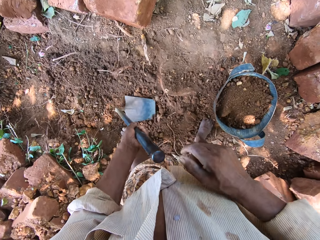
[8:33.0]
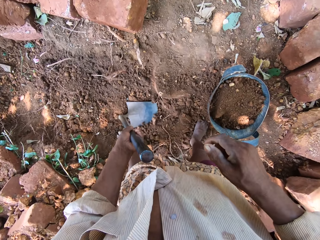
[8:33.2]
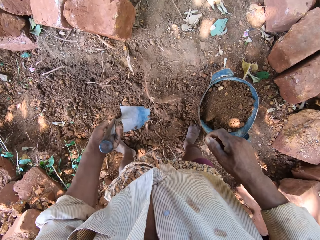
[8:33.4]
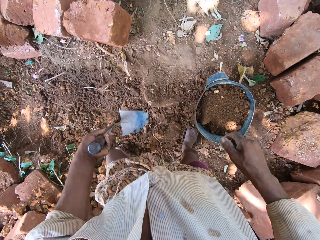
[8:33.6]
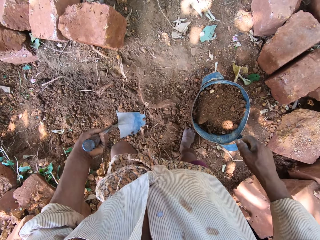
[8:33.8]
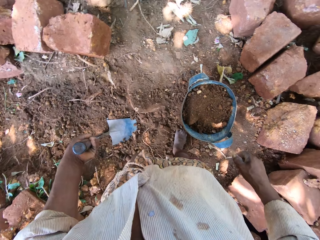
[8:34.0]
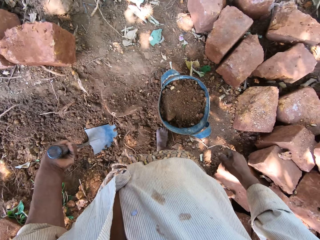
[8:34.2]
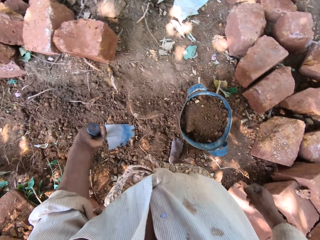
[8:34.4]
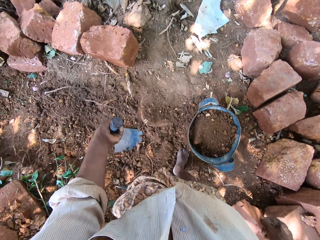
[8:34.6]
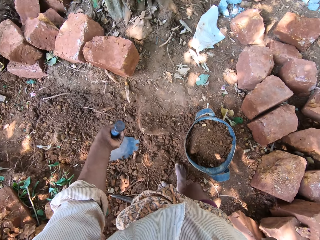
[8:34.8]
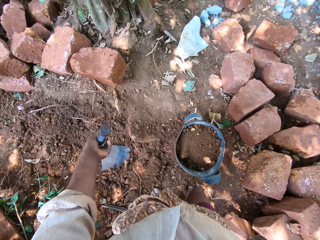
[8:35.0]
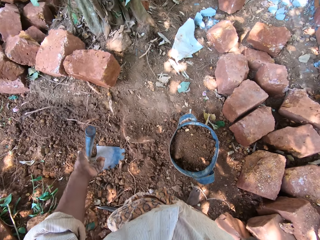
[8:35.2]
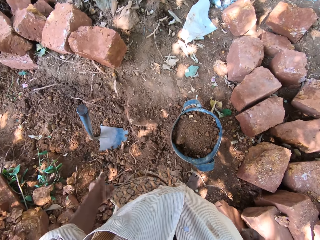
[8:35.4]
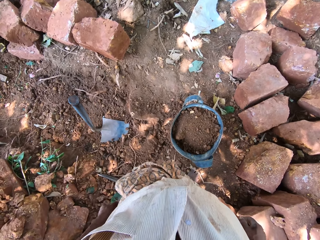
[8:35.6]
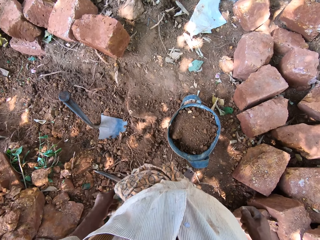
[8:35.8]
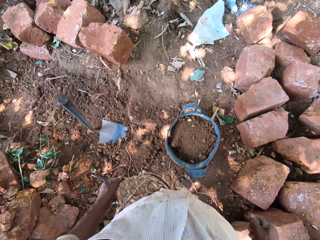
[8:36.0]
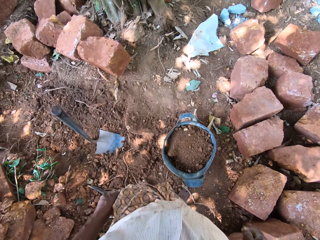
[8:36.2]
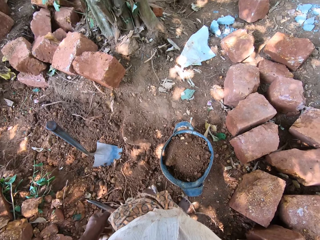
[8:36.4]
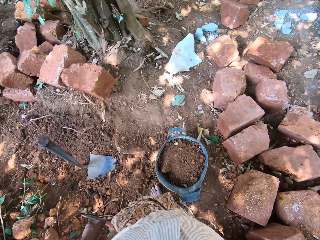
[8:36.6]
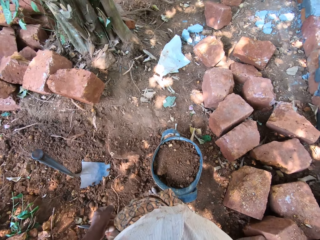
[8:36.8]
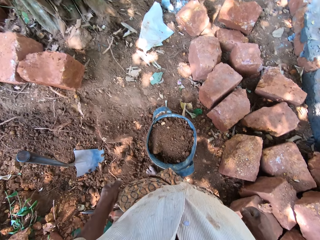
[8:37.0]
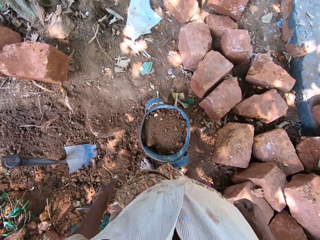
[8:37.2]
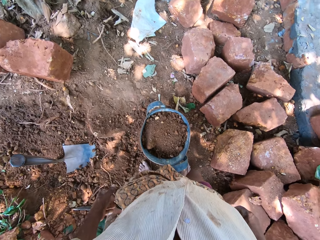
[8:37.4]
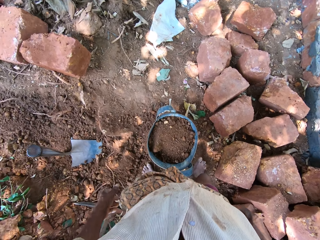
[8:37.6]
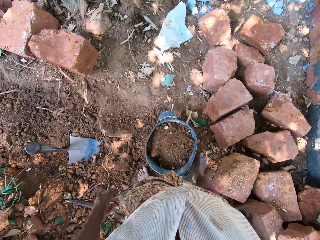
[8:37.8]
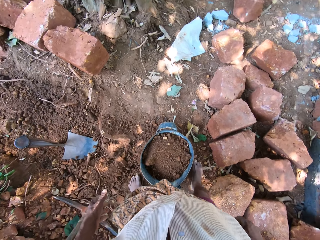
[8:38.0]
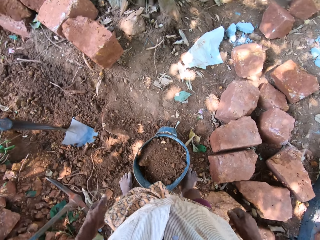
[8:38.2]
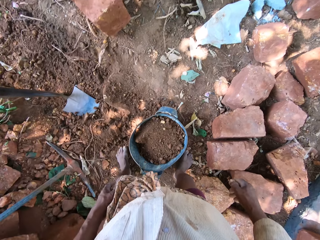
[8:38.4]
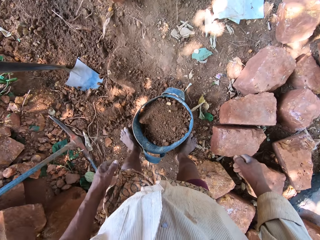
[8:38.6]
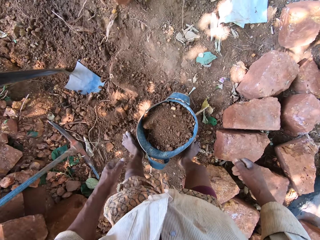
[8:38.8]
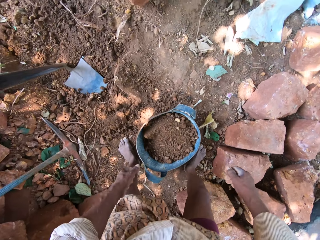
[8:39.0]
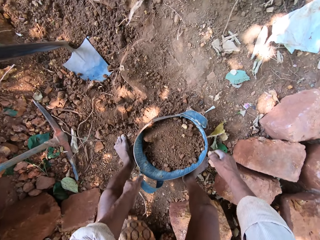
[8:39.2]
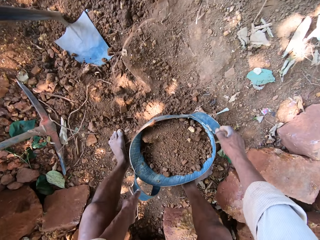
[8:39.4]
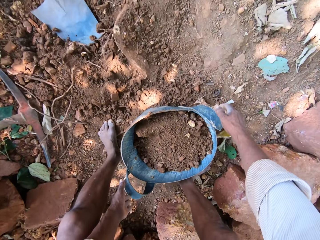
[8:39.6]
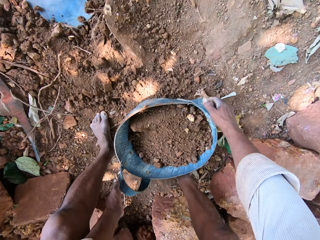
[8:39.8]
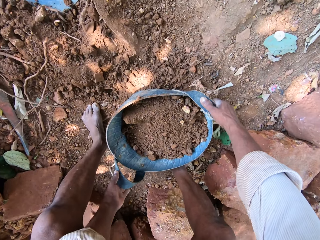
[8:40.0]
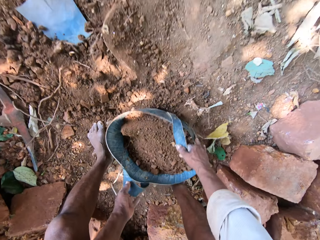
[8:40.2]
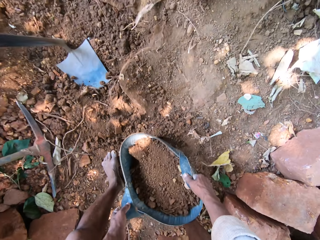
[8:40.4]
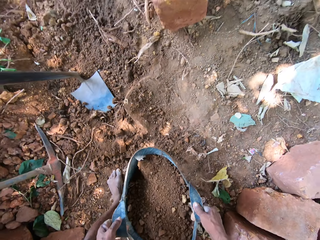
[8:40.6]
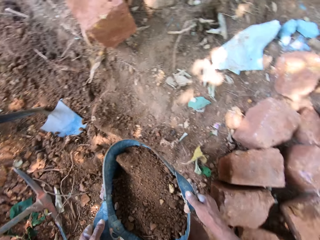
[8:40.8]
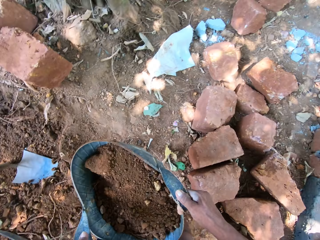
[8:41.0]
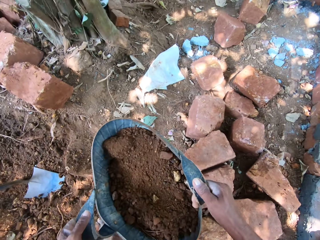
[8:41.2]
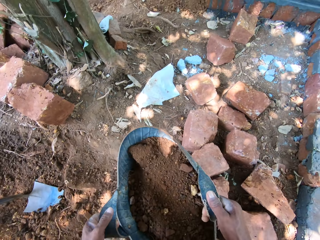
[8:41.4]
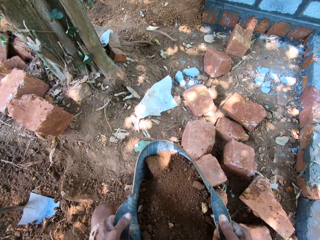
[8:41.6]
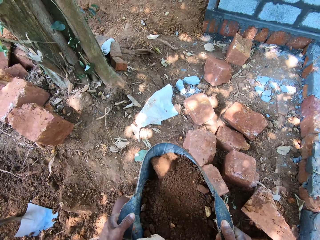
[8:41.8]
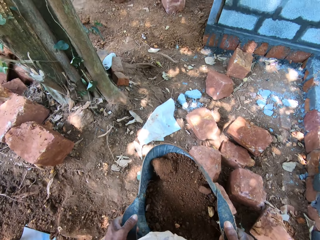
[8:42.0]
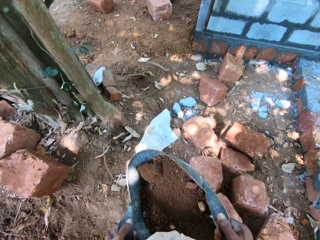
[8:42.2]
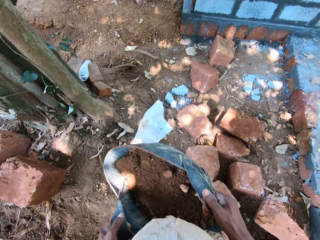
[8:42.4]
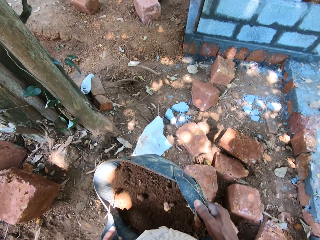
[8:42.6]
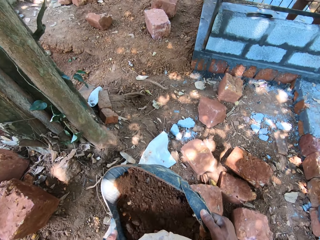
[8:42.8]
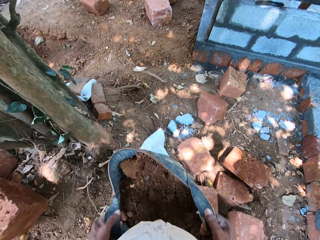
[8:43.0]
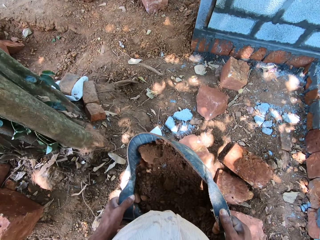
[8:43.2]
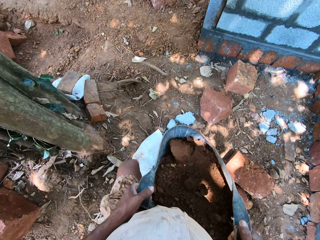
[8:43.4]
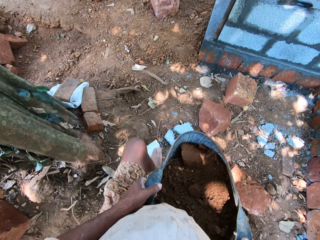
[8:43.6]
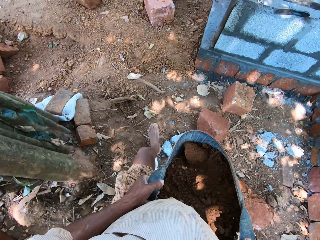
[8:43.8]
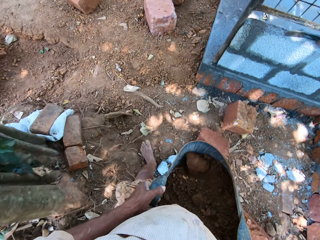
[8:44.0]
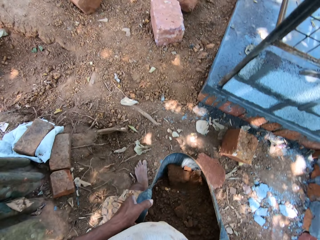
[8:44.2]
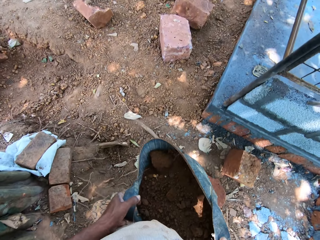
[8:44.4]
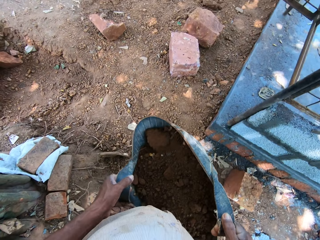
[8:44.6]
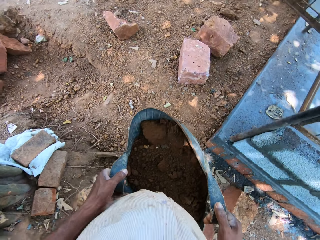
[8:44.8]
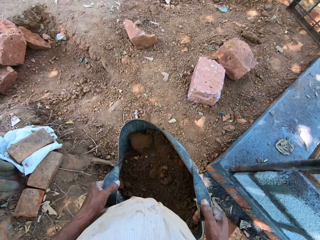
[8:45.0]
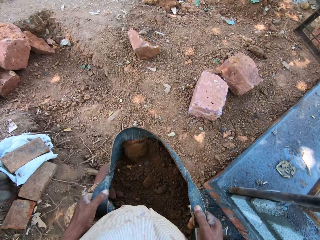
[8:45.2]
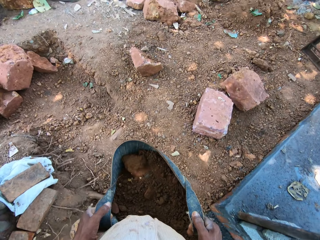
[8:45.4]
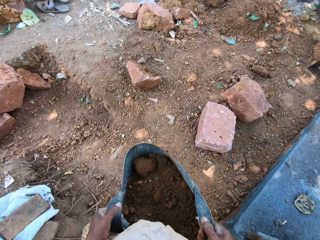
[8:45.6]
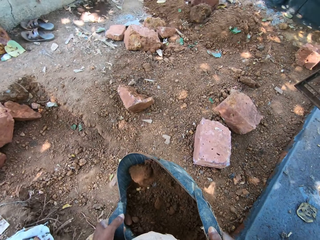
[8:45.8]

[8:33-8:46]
The camera wearer places the garden hoe on the ground with his left hand. He moves. He picks up the container from the ground with both hands. He walks towards the construction site with the container in both hands.

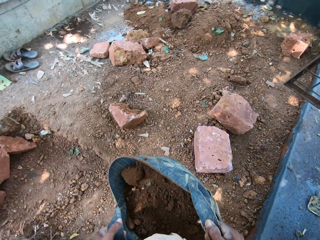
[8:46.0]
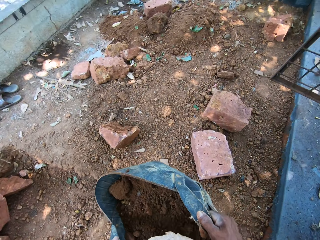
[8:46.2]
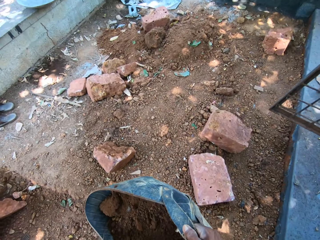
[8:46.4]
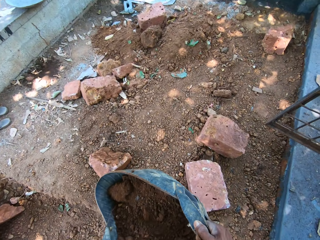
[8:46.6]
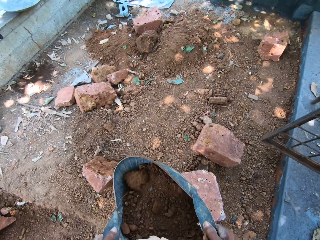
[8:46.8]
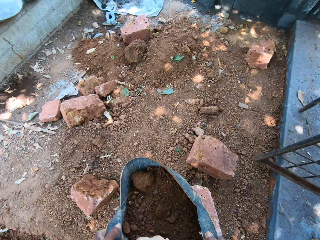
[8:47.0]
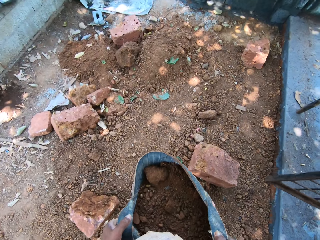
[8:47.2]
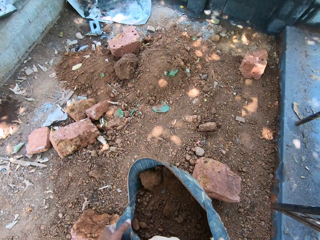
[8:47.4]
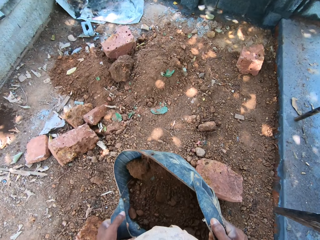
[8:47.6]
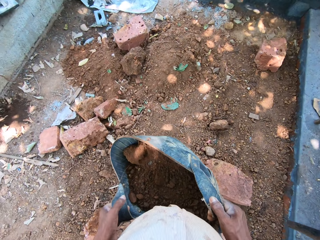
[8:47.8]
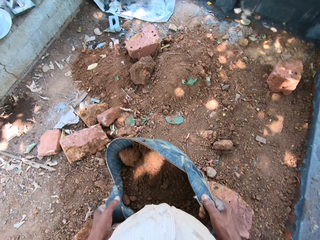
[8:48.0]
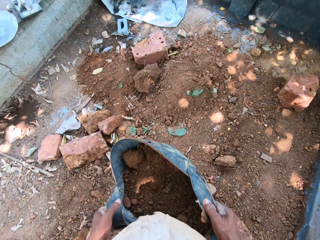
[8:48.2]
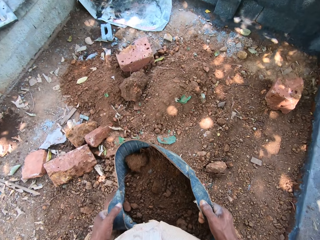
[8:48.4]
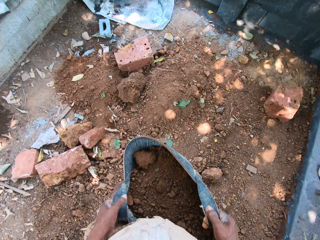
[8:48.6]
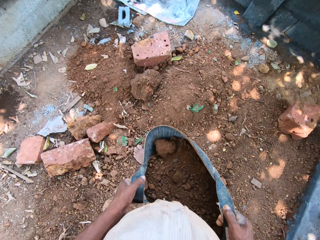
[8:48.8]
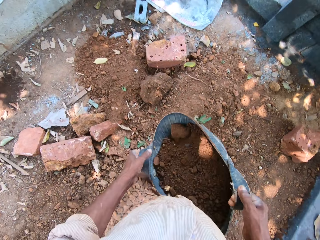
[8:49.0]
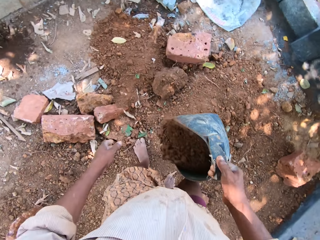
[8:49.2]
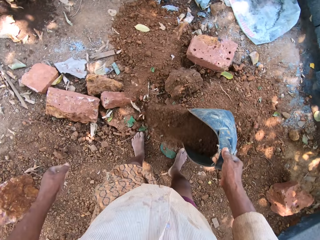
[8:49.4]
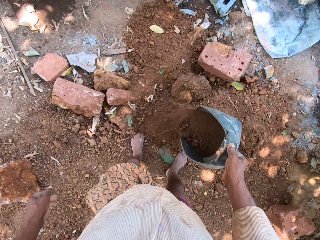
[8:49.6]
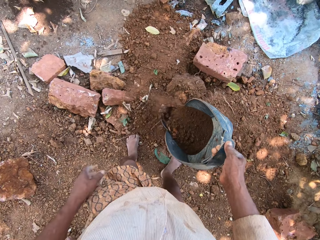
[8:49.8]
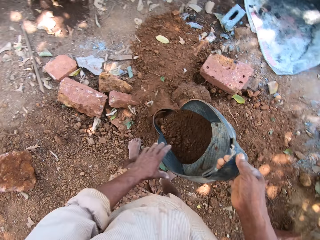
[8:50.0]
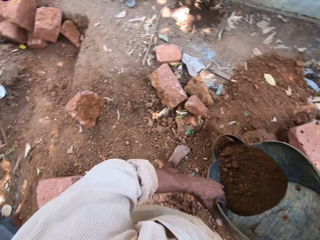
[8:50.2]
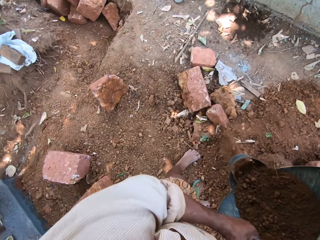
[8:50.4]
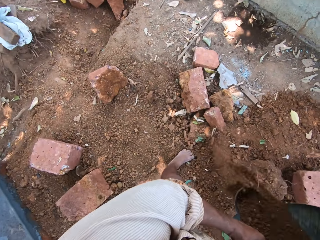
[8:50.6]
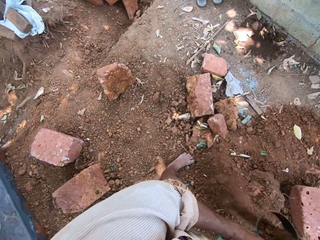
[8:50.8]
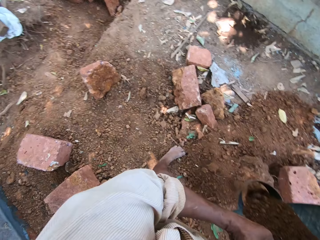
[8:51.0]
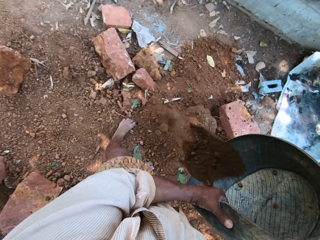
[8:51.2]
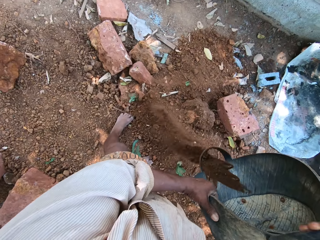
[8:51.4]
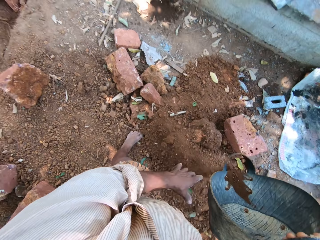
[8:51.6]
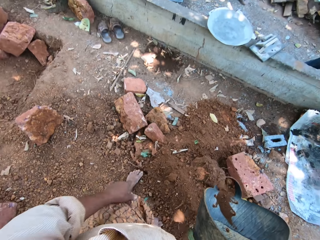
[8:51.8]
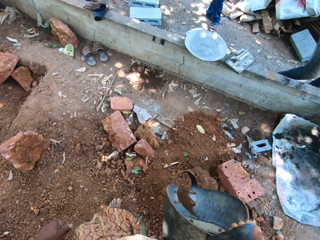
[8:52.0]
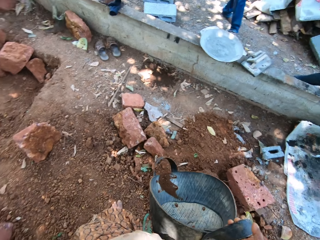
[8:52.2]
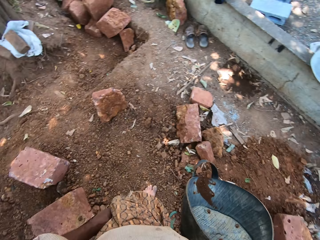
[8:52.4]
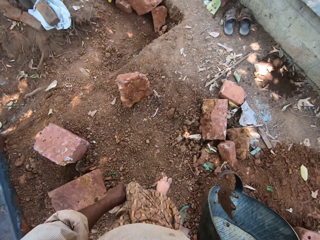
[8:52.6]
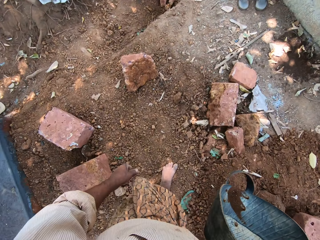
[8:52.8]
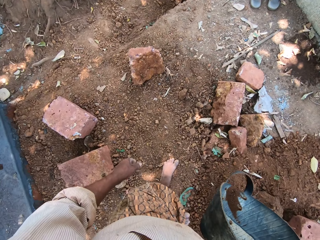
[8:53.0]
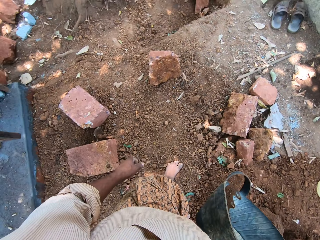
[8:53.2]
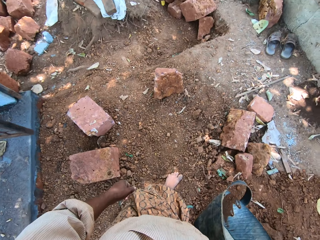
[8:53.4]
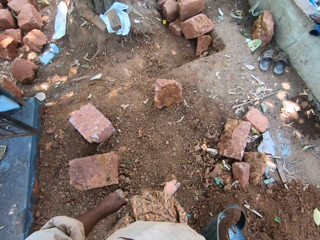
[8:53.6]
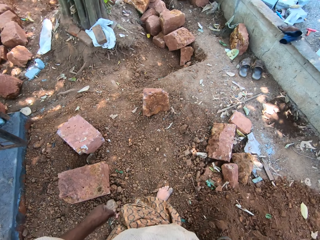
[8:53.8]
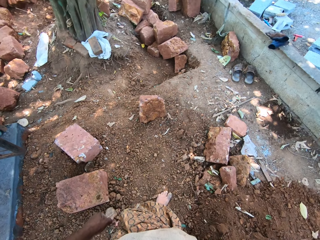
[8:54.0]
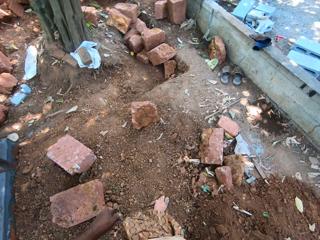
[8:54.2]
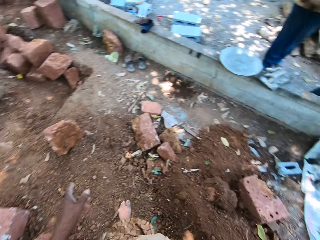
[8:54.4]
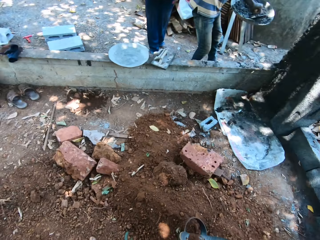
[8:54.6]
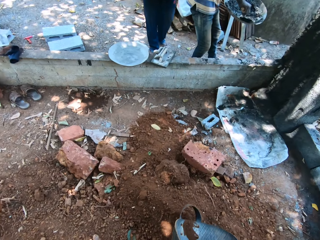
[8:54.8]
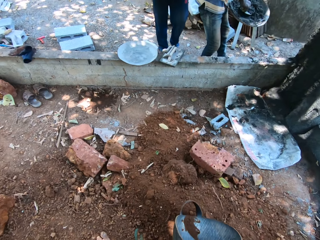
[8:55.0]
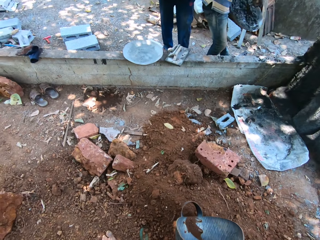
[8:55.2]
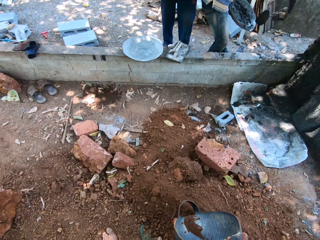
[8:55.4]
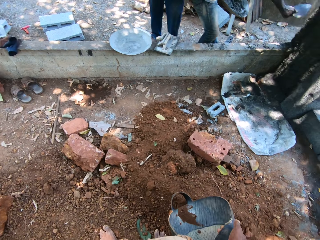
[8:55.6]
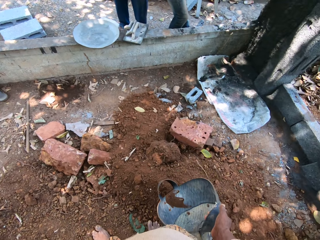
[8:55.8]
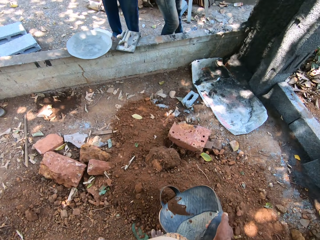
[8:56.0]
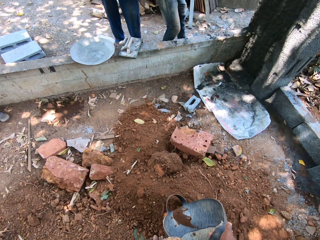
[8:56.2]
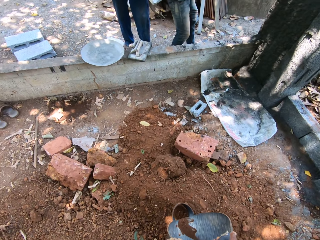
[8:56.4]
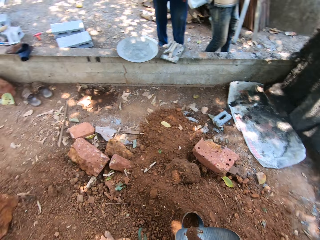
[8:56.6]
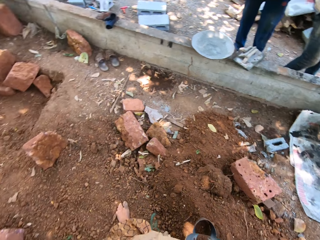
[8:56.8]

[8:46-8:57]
The camera wearer pours soil from the ground into the container with the garden hoe in both hands. They interact with a man and another man by the construction site. They talk.
